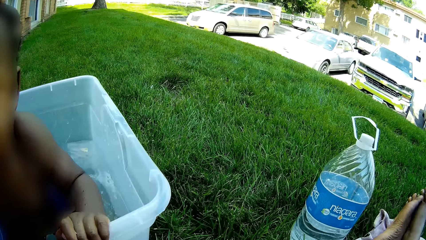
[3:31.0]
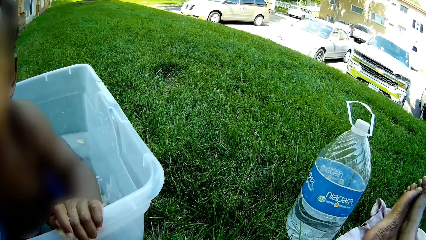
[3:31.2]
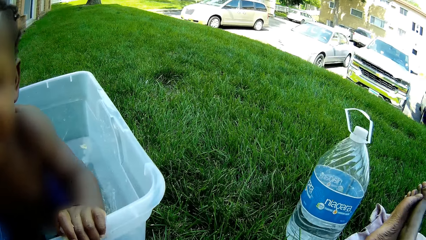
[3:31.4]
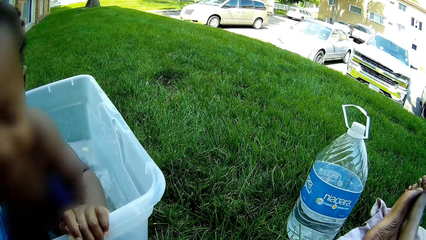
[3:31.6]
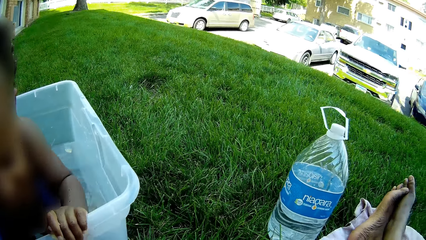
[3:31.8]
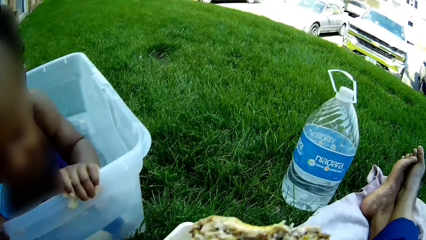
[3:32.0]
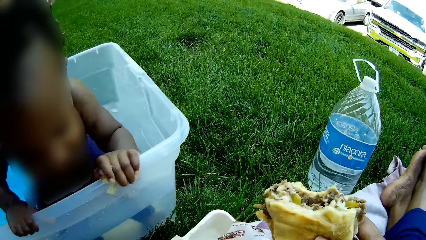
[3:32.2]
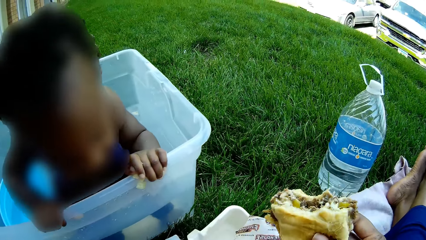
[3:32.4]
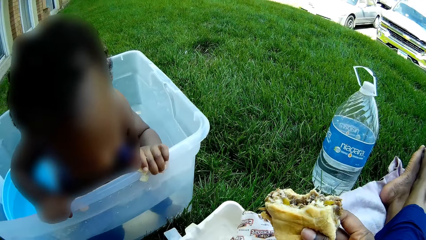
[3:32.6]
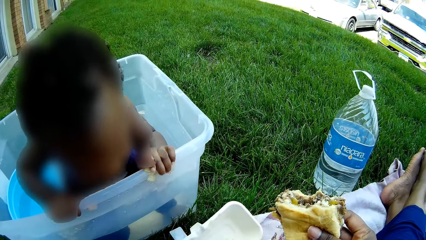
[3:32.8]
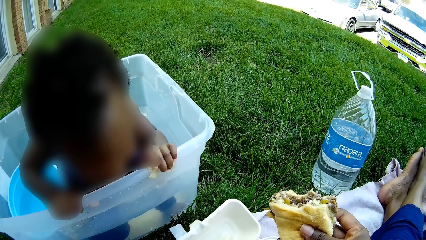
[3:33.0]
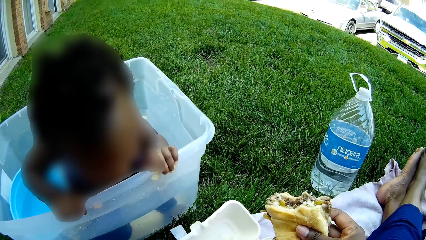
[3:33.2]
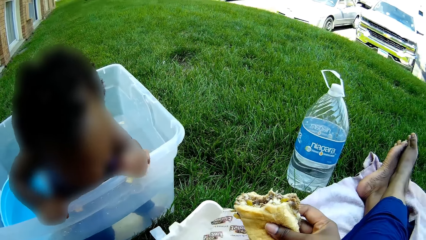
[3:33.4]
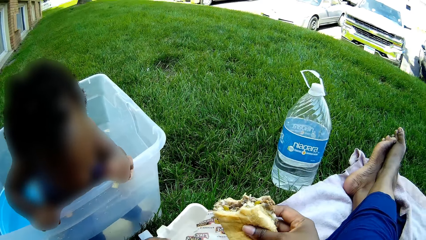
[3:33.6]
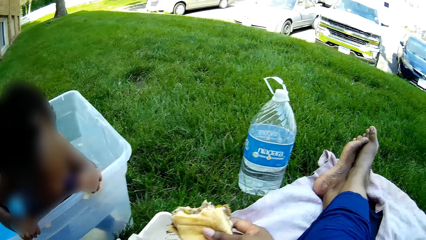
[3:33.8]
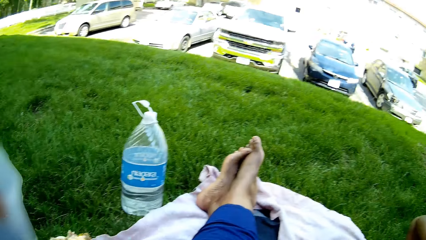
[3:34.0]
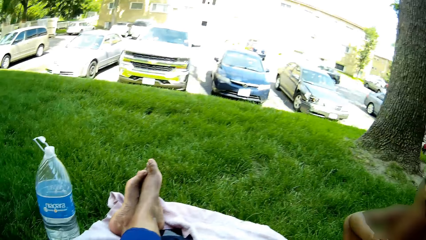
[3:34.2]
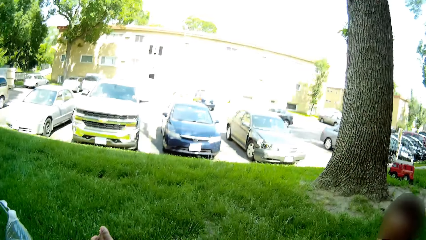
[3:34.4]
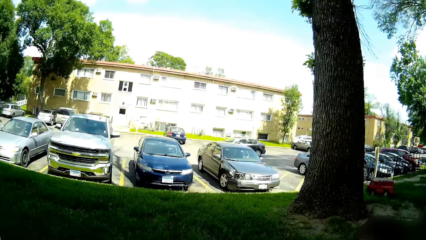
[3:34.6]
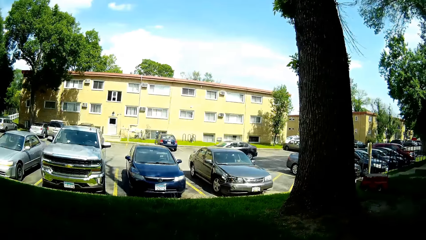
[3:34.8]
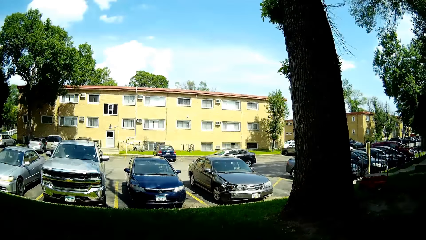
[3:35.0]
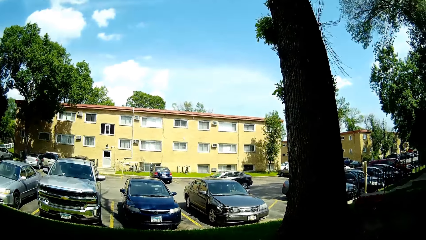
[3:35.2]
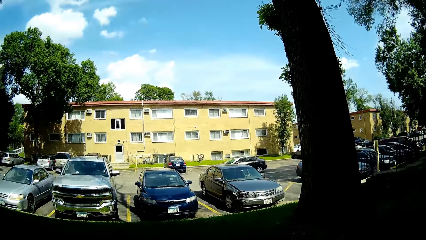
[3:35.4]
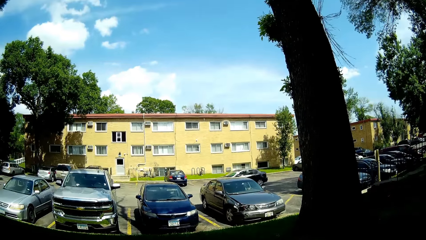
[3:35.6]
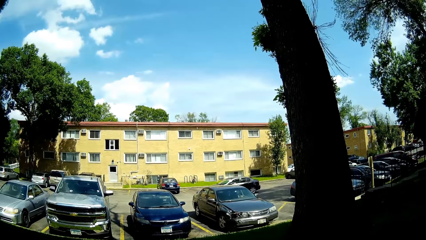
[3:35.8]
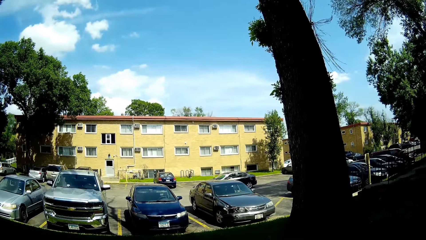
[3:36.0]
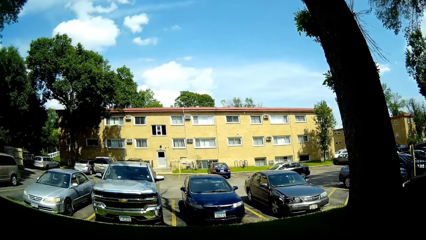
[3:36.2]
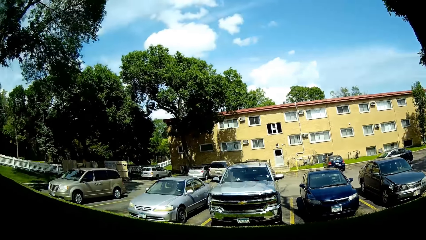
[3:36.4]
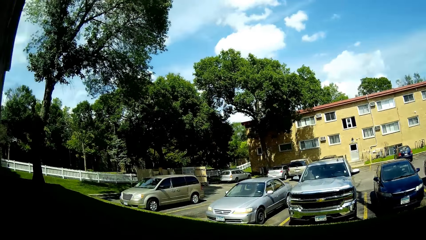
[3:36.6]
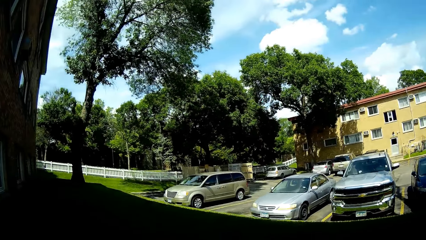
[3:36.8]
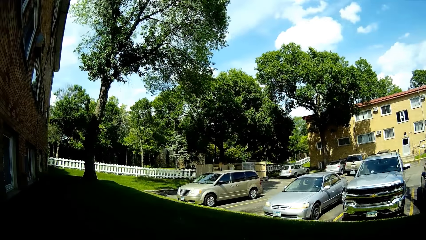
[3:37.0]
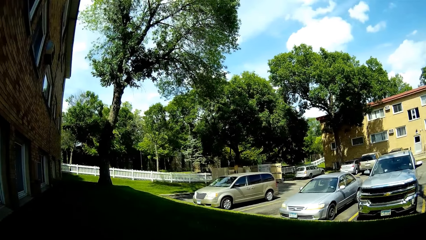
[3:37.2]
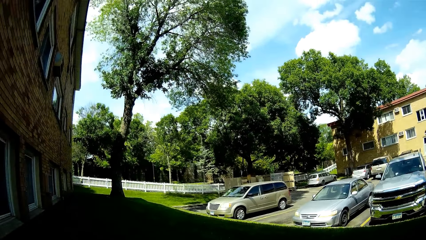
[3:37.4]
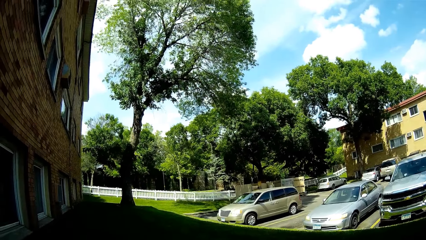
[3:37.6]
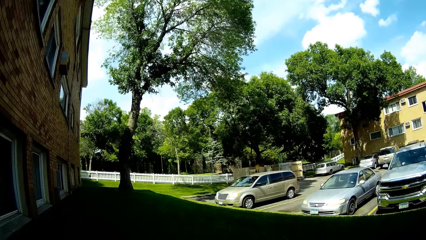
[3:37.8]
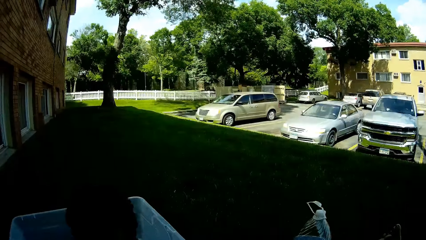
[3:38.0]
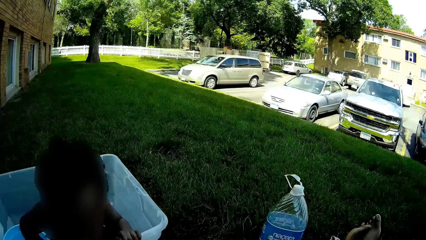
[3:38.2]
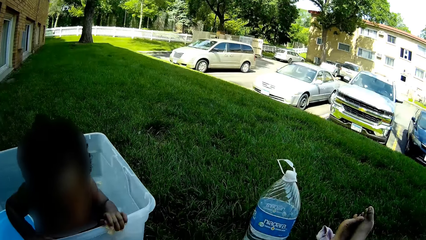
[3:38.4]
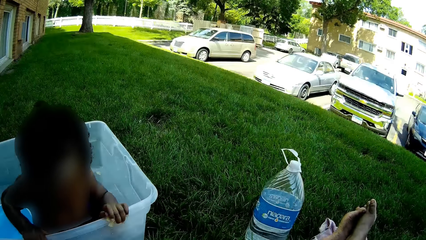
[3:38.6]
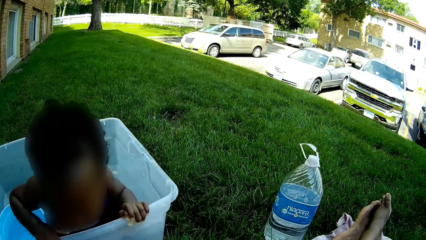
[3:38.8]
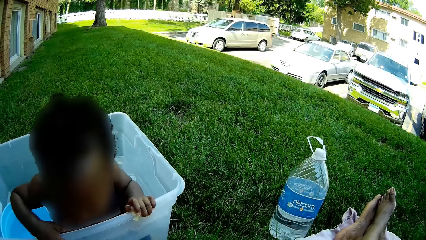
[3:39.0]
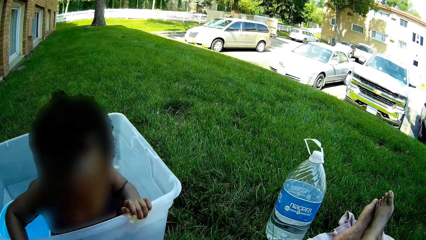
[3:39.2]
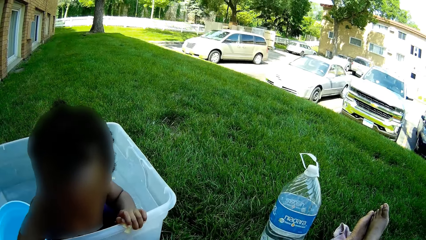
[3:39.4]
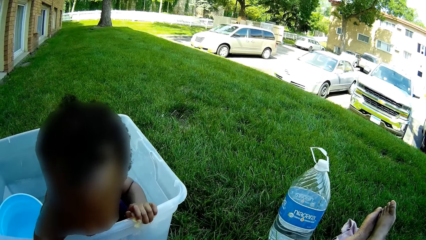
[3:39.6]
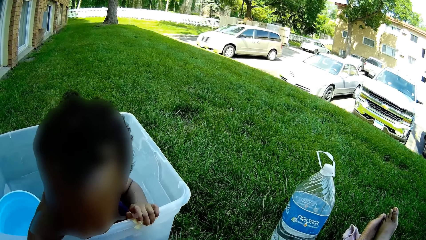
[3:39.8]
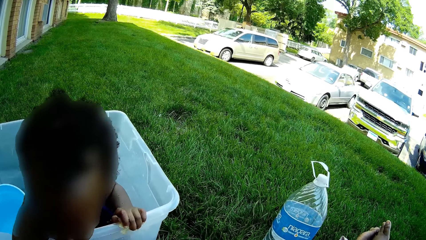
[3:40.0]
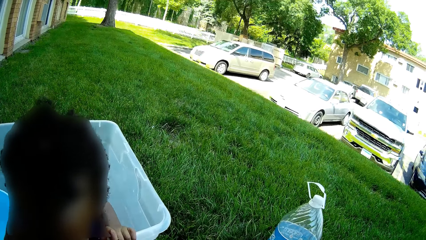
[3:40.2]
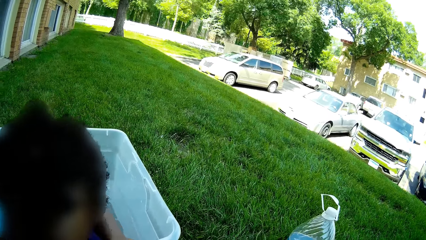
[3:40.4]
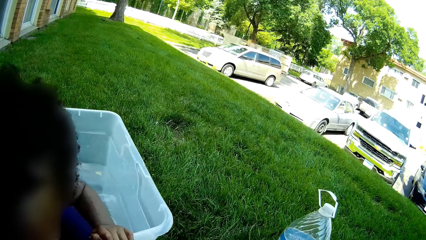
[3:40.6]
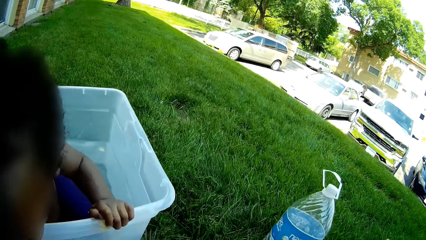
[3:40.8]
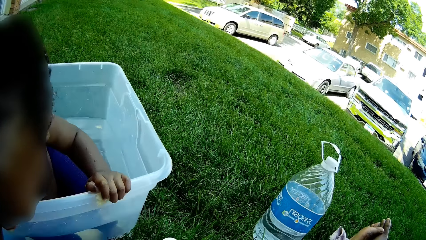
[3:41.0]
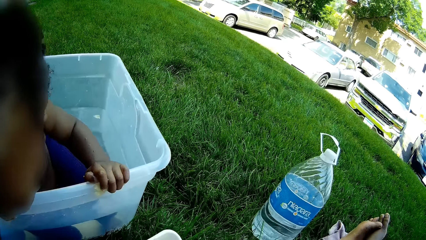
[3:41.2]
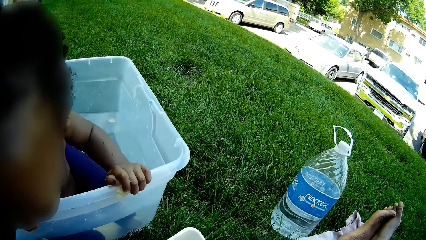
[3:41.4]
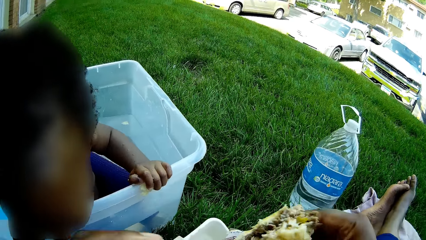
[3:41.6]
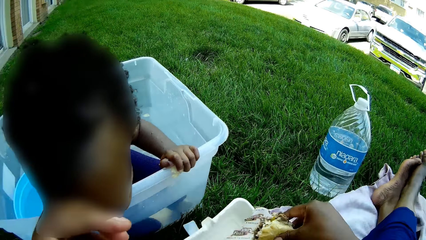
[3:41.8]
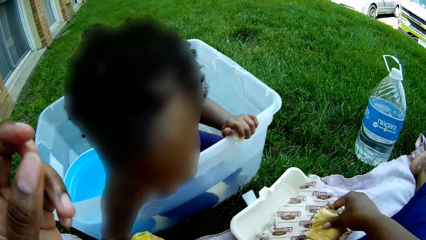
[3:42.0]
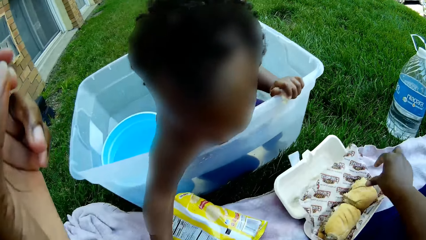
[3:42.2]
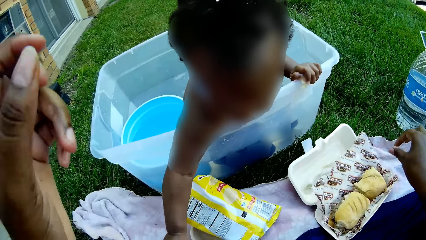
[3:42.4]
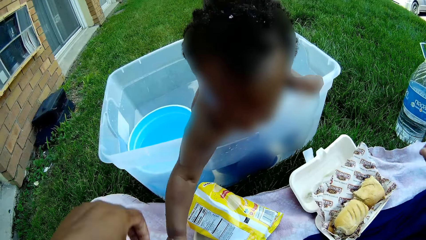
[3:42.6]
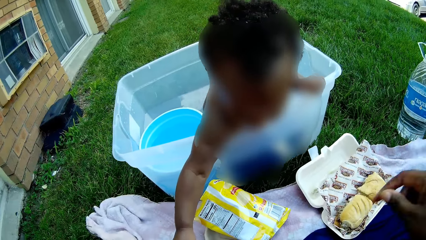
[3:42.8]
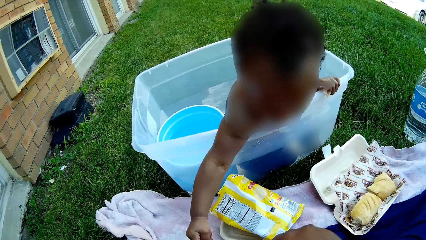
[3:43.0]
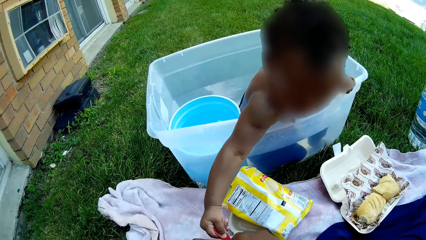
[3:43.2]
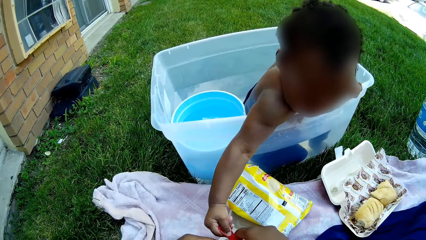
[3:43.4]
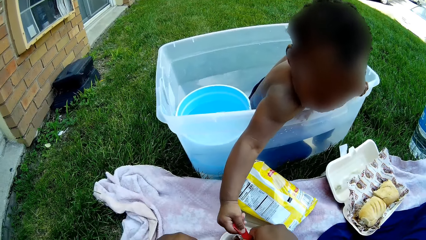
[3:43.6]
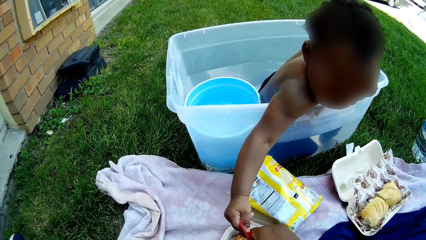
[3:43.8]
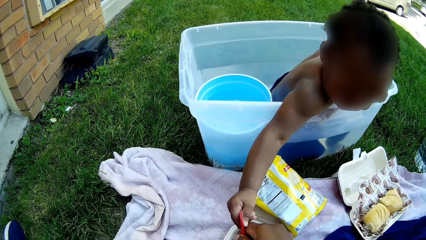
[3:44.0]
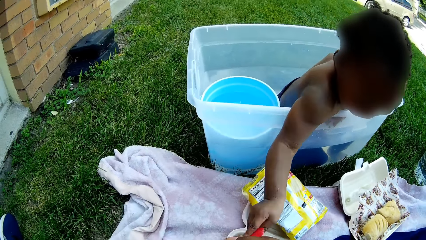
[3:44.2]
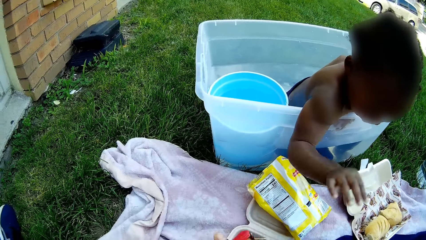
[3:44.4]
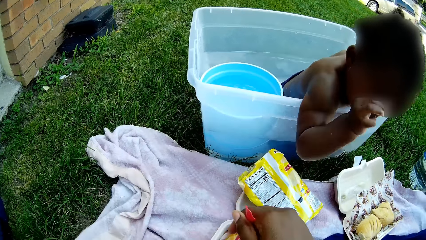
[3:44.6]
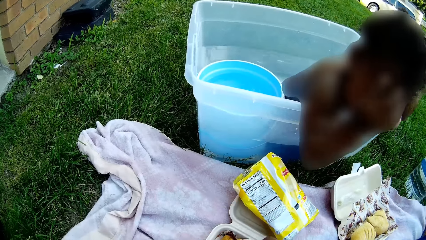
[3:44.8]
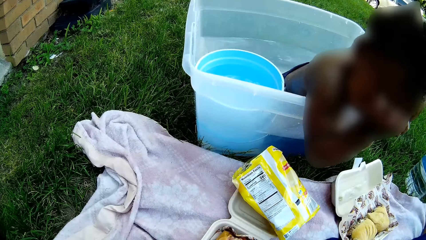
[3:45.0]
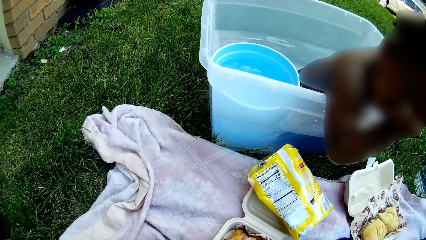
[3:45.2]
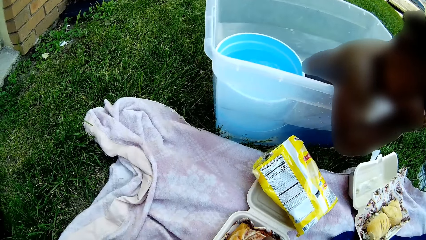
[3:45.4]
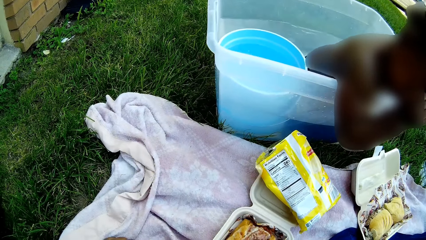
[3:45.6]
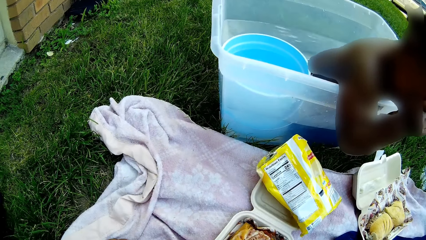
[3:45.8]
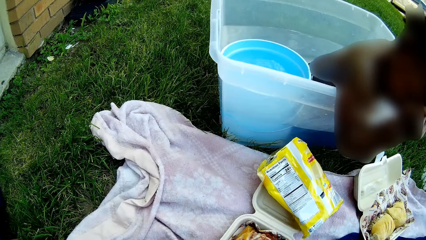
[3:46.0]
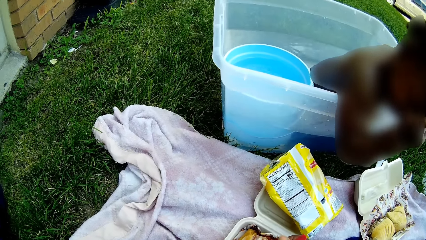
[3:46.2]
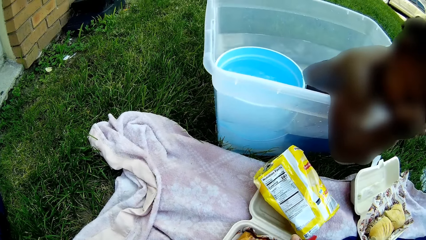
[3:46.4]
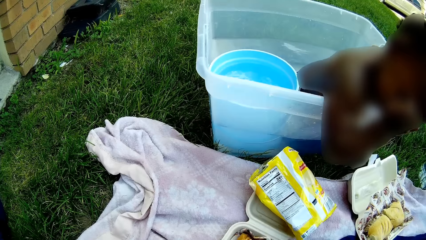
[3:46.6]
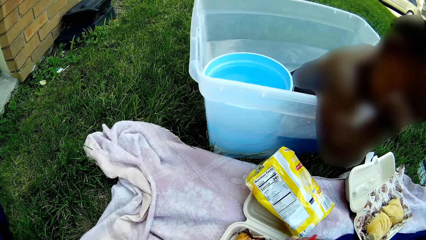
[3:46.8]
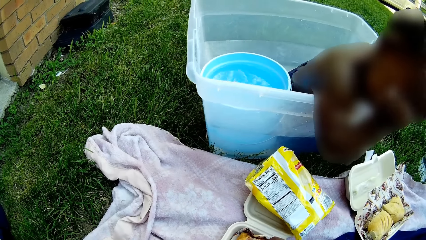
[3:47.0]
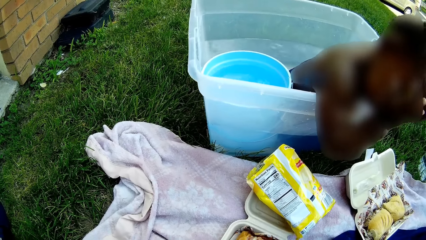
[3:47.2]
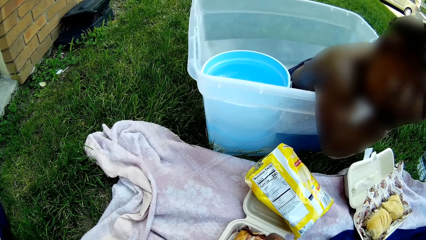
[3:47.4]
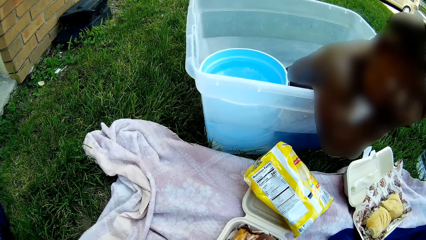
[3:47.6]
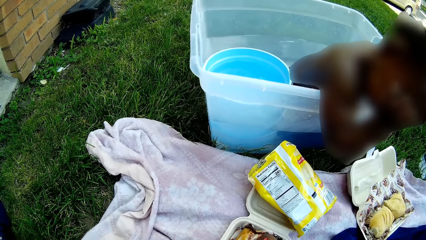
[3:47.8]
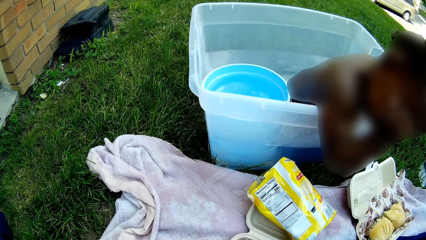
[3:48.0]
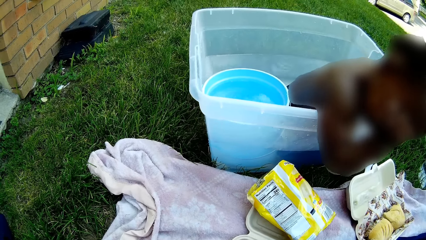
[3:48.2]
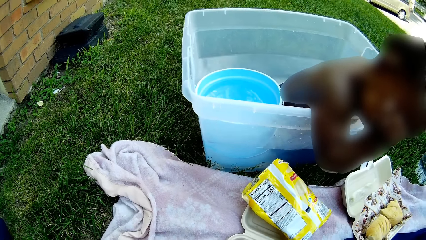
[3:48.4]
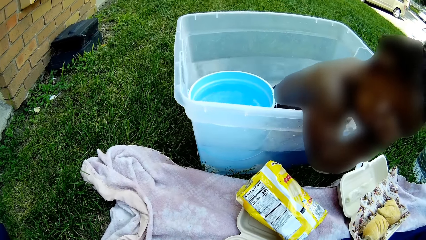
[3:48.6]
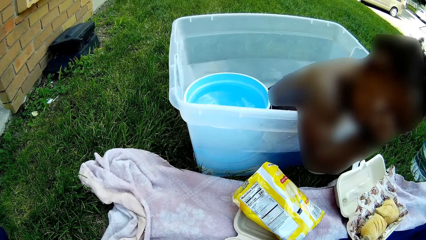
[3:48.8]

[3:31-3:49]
The camera wearer holds a sub with her right hand. She eats the snack. She looks at the cars around. The baby holds a spoon with his right hand. The camera wearer collects the spoon in the baby's right hand.
